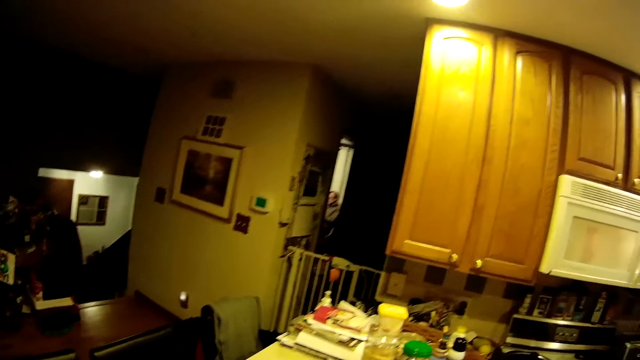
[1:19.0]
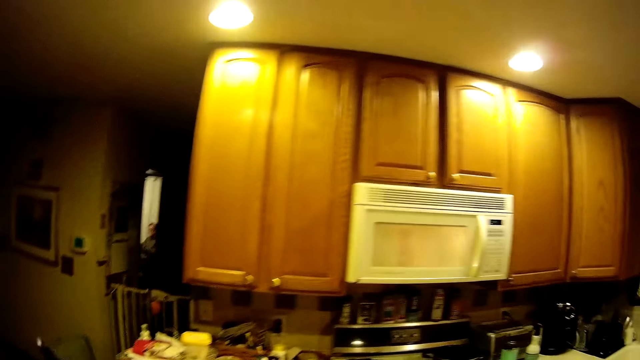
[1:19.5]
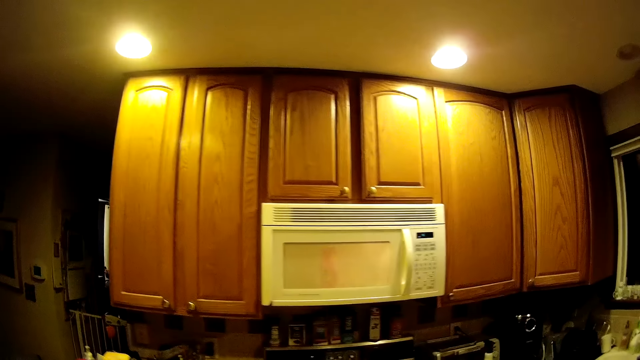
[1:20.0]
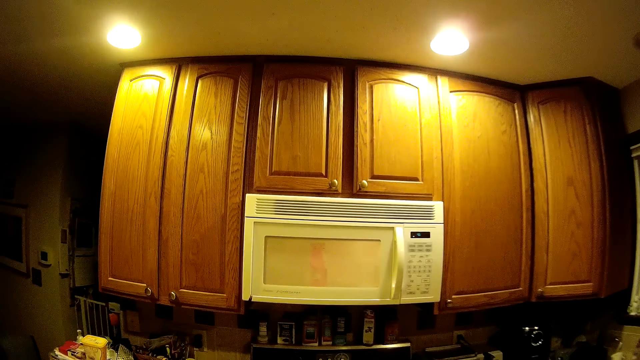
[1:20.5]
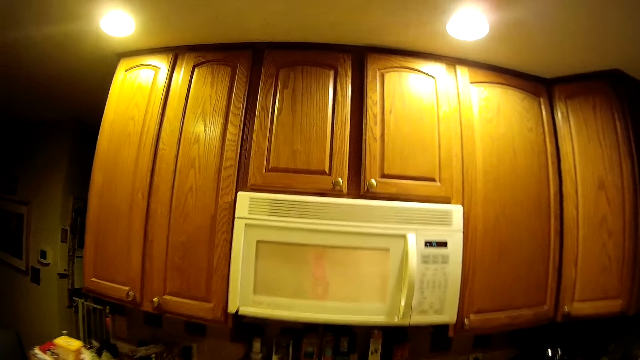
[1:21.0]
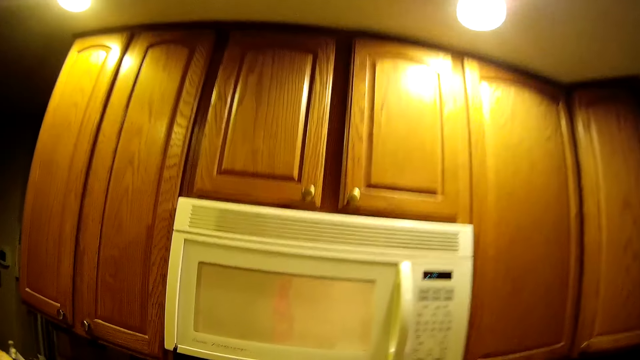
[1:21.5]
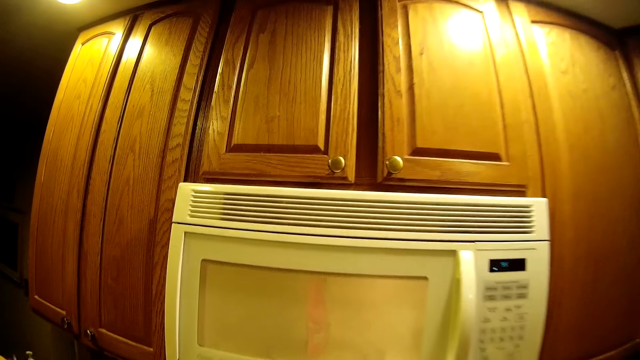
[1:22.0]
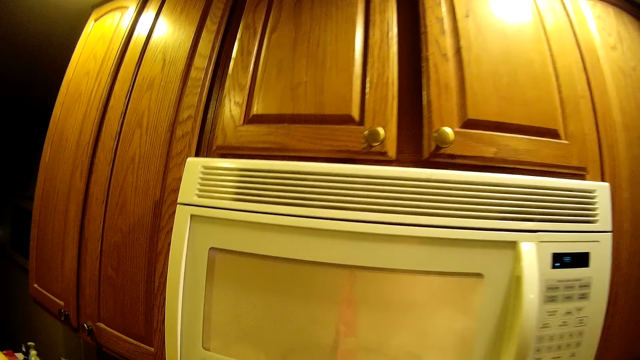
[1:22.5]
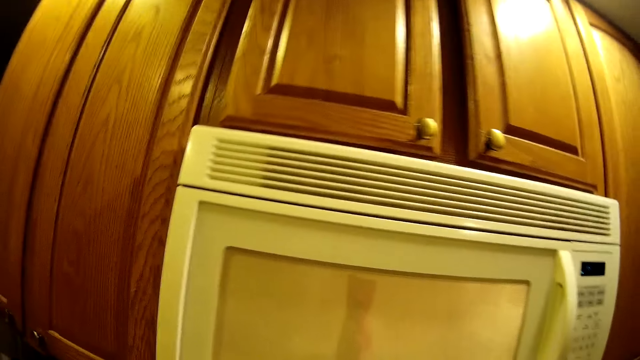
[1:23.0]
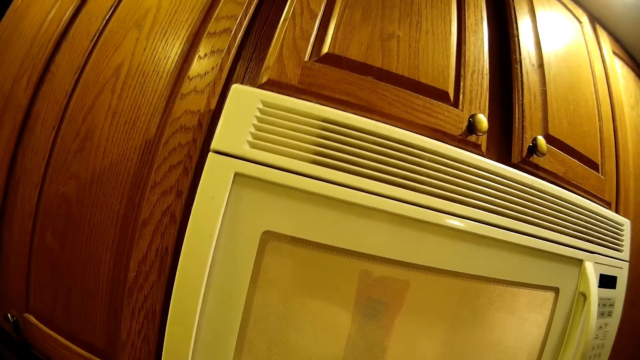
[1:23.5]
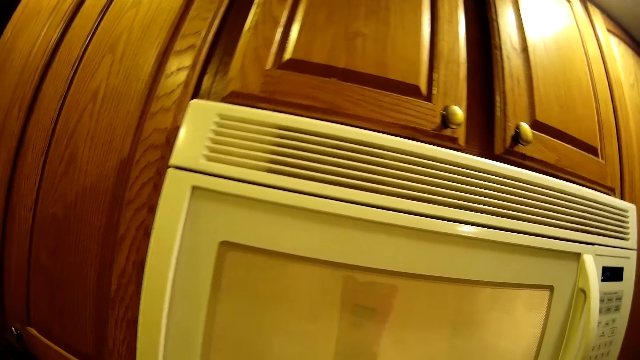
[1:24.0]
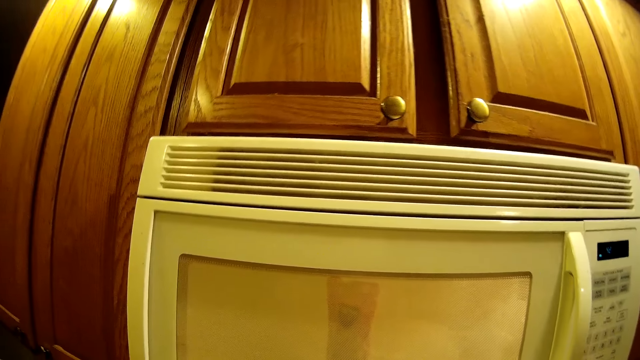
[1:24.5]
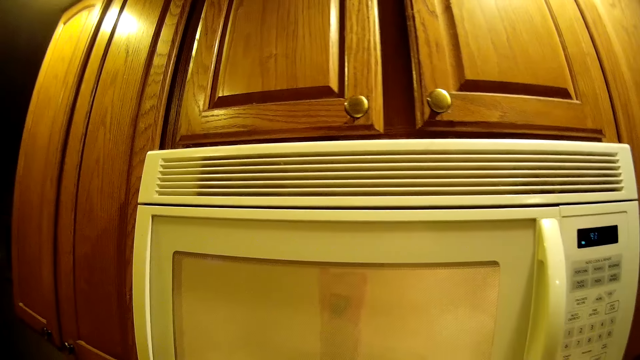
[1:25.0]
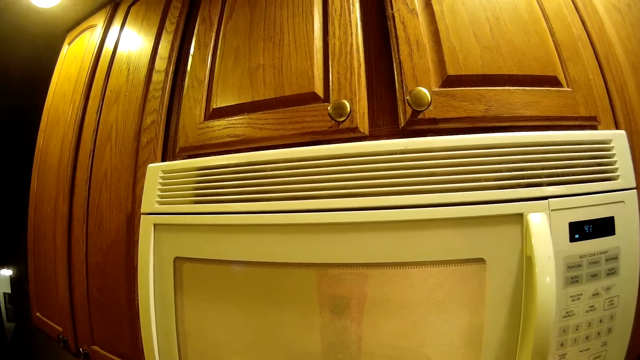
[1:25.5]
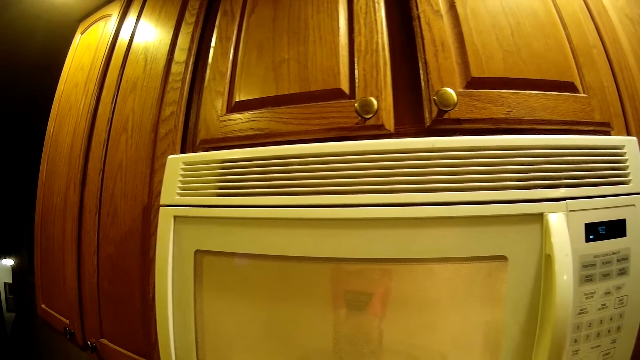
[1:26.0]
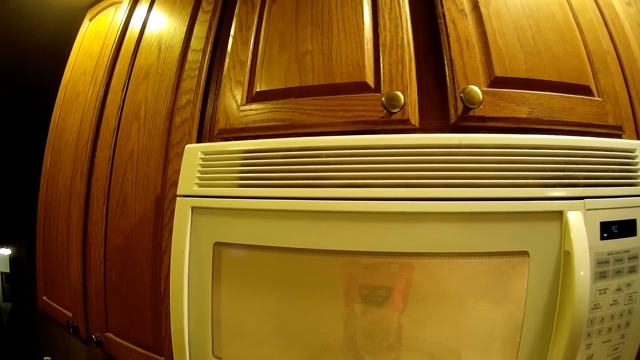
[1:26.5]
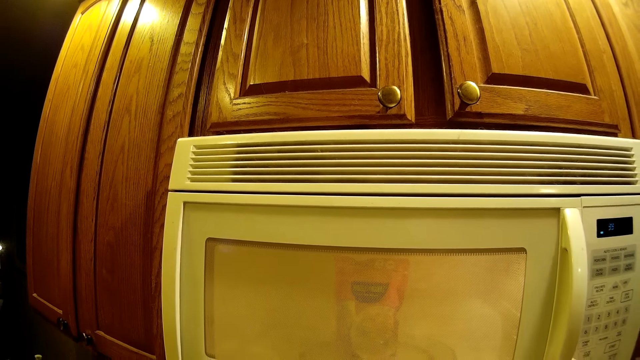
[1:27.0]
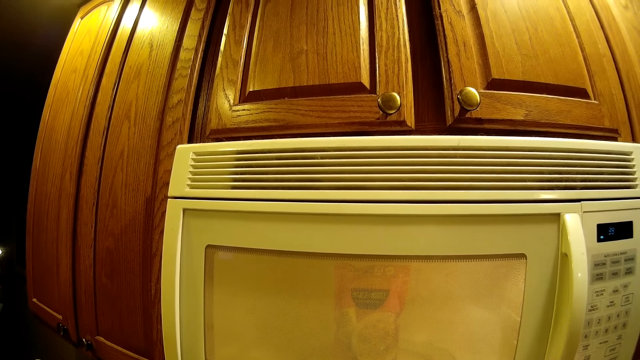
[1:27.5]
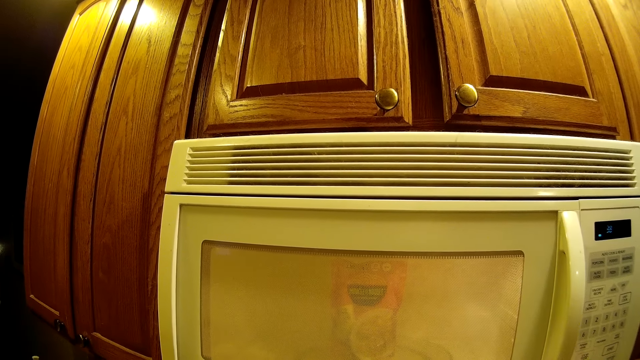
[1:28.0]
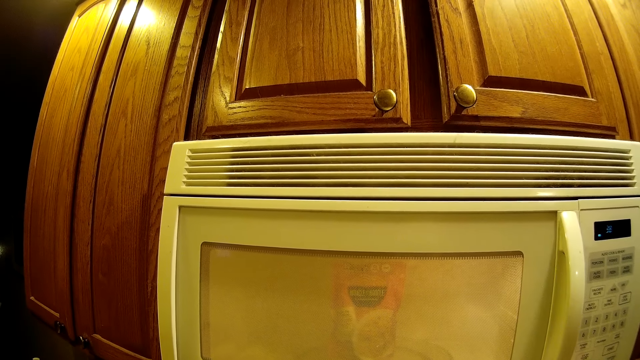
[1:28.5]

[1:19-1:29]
The camera wearer walks towards the microwave. They stare at the microwave.

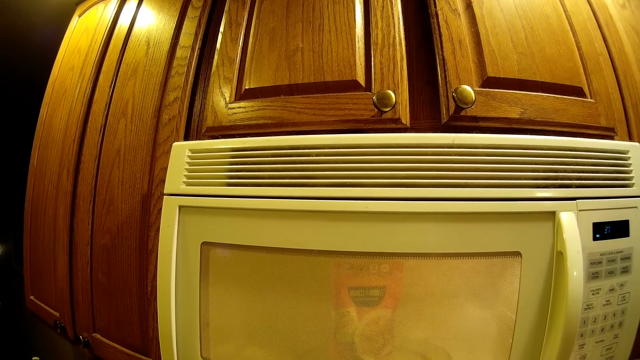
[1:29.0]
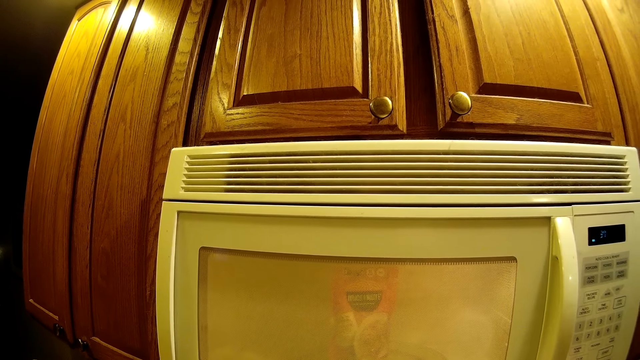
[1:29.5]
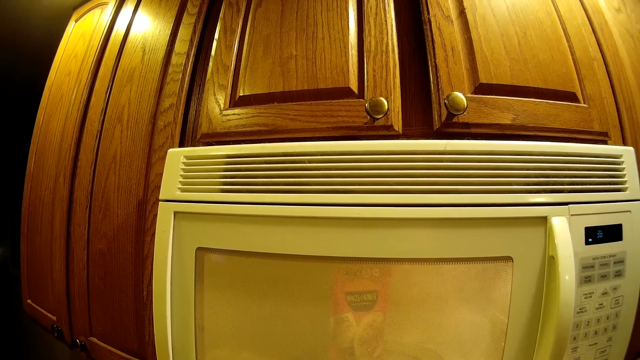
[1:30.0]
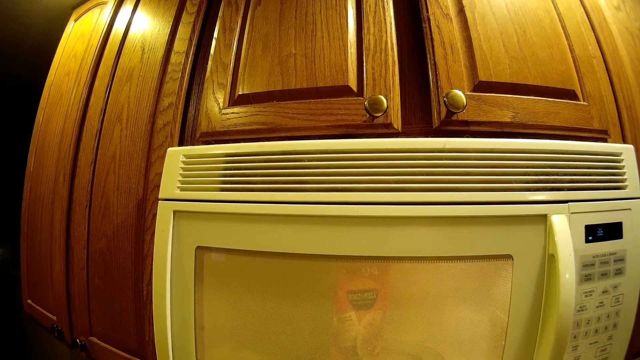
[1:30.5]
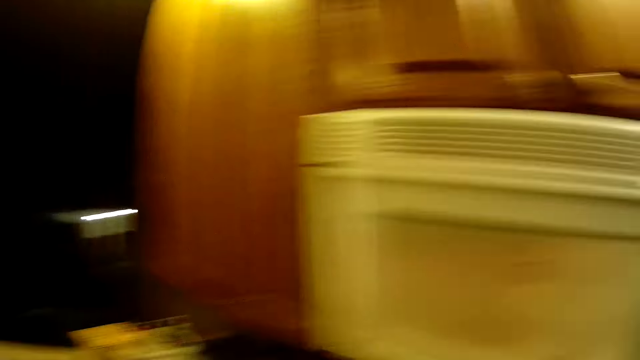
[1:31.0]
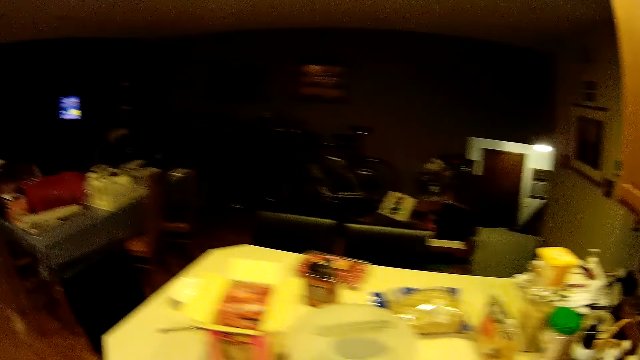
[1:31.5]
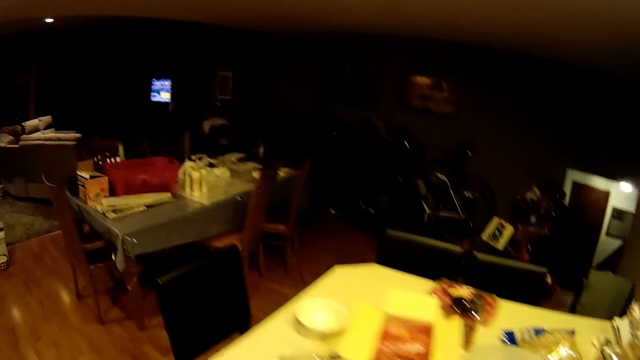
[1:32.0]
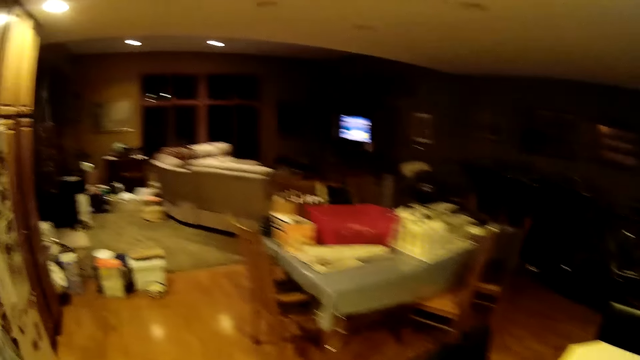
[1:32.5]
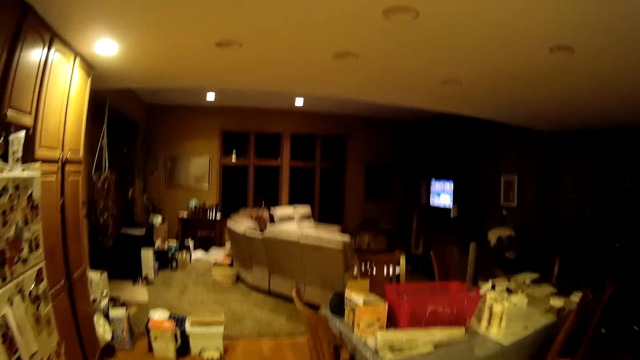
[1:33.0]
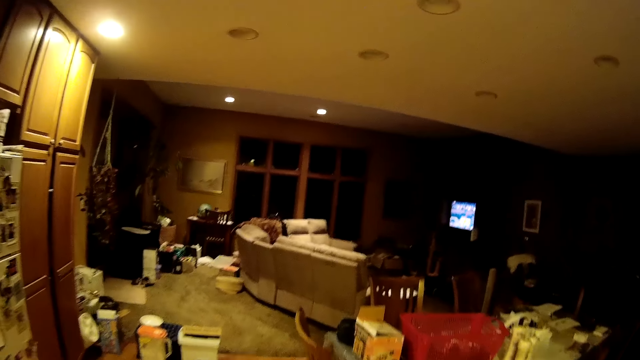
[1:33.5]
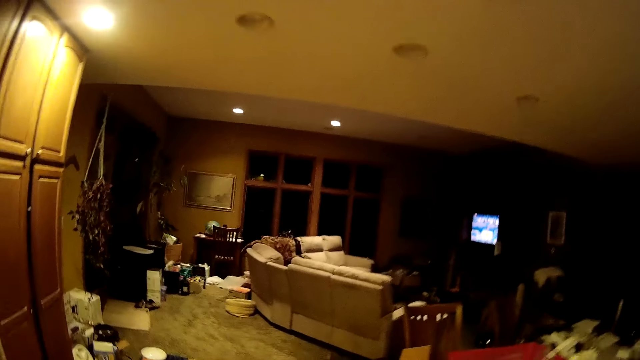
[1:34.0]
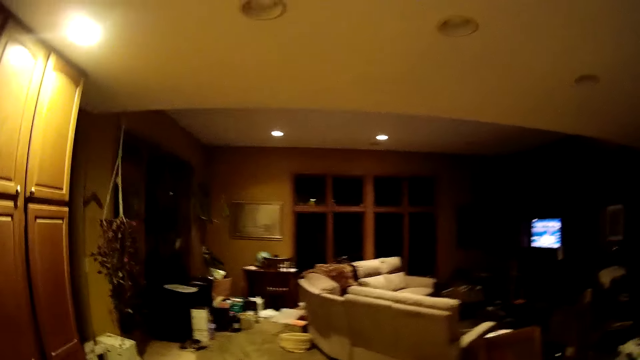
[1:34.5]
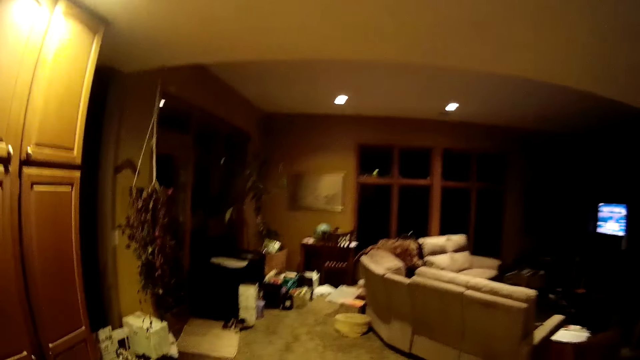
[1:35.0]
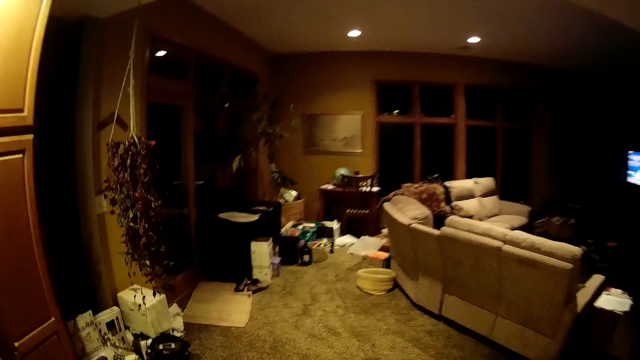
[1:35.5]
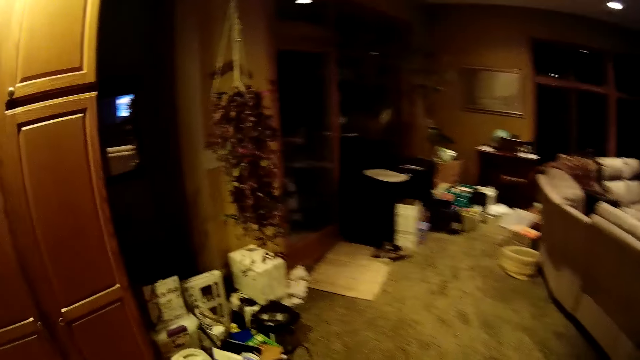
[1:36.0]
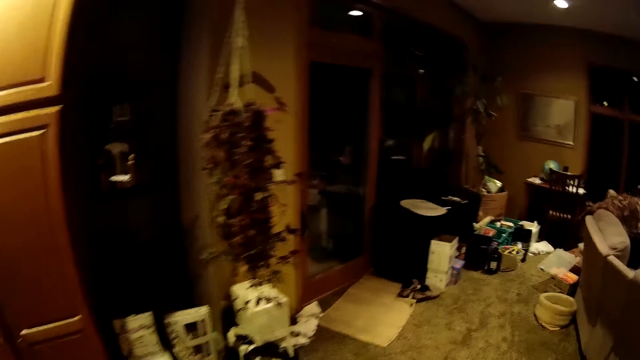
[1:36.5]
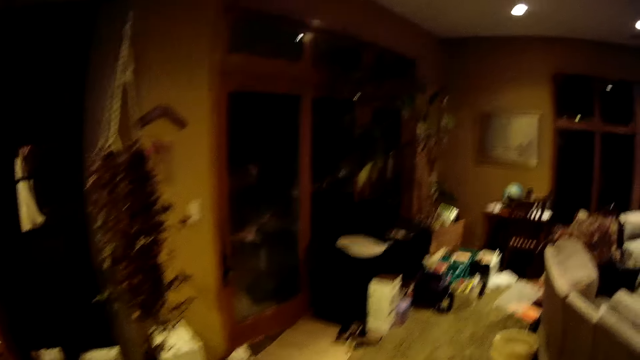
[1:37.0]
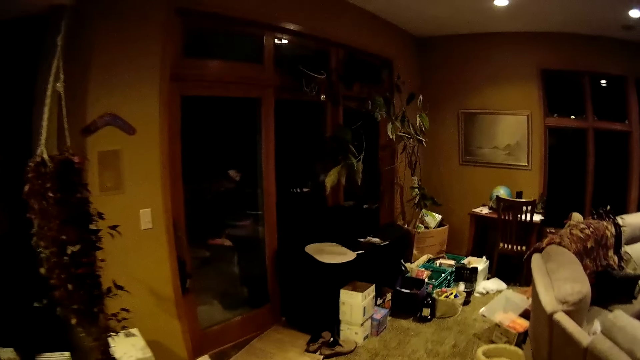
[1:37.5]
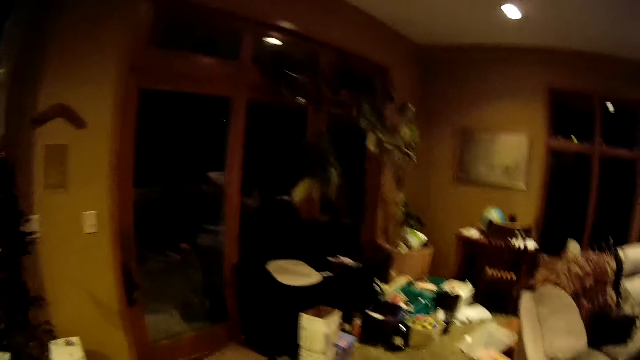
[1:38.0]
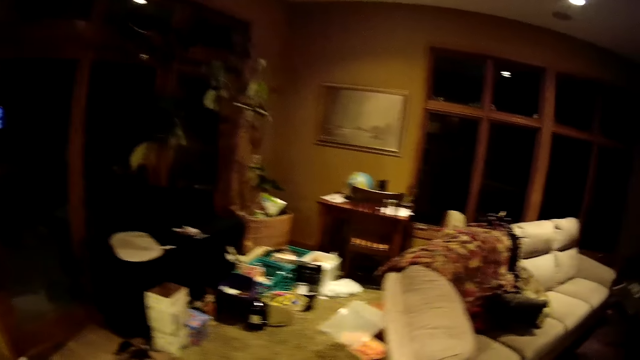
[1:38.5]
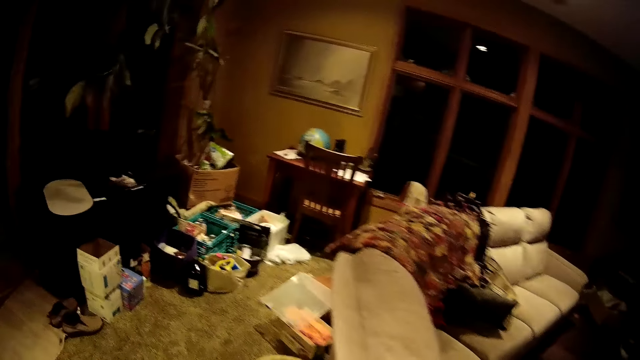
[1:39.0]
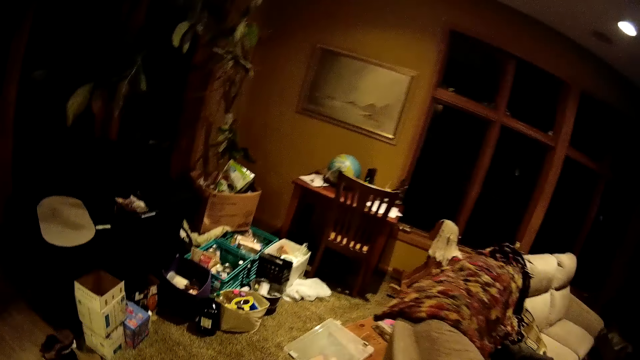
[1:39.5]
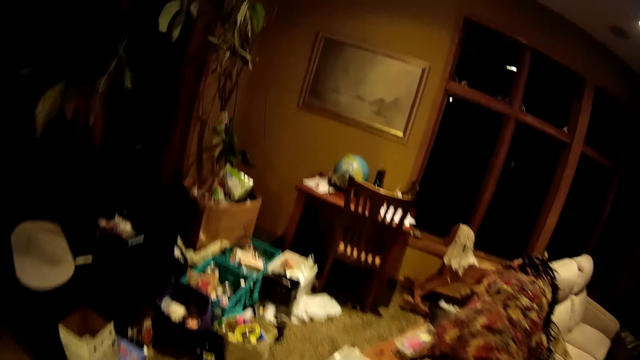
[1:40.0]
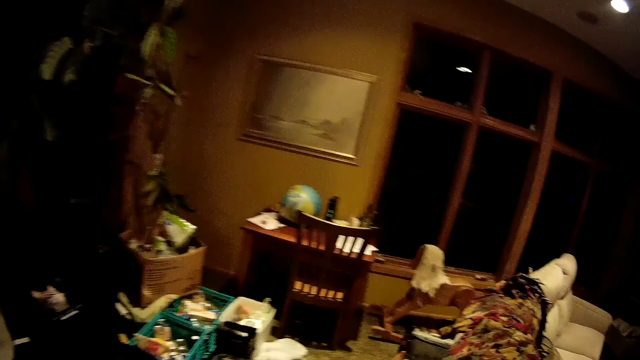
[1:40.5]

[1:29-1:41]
The camera wearer walks towards the table room.
